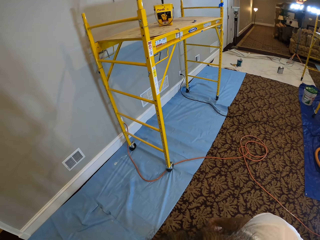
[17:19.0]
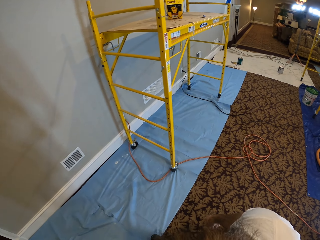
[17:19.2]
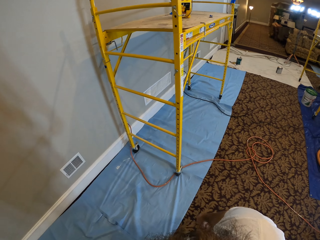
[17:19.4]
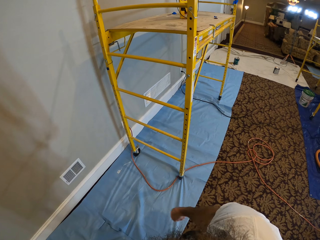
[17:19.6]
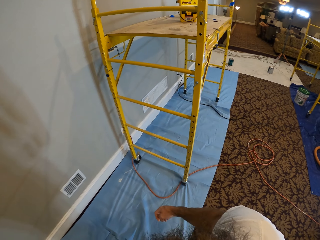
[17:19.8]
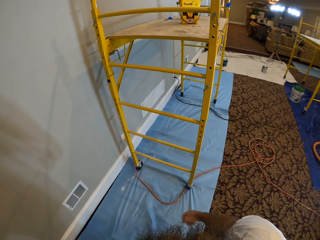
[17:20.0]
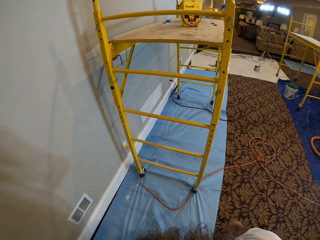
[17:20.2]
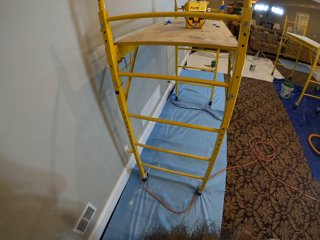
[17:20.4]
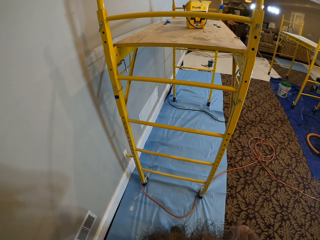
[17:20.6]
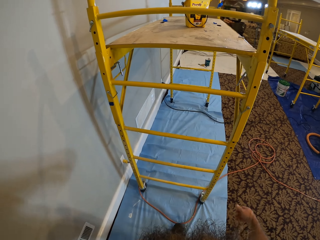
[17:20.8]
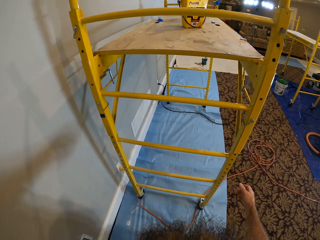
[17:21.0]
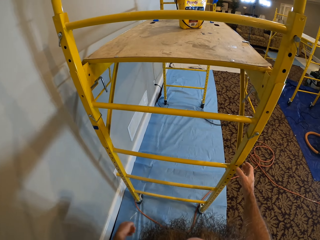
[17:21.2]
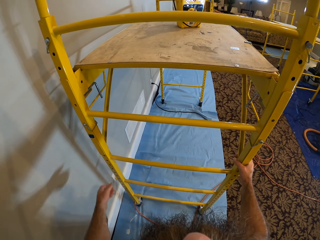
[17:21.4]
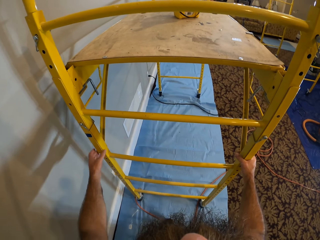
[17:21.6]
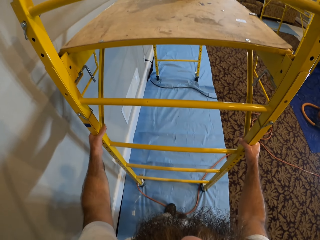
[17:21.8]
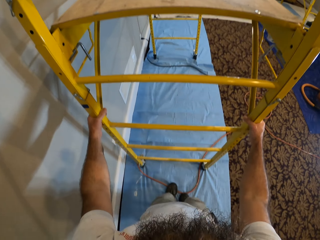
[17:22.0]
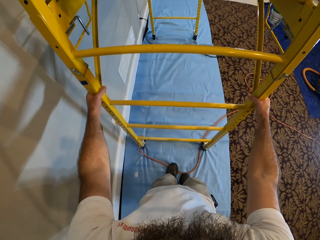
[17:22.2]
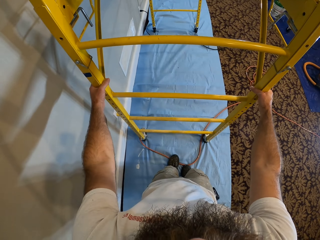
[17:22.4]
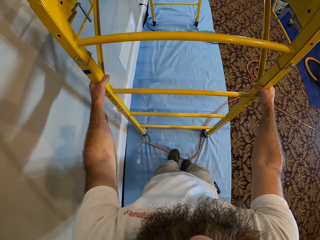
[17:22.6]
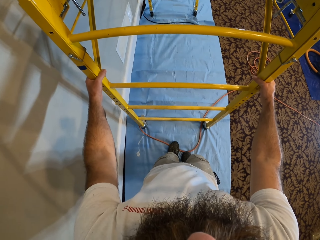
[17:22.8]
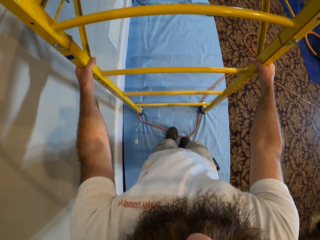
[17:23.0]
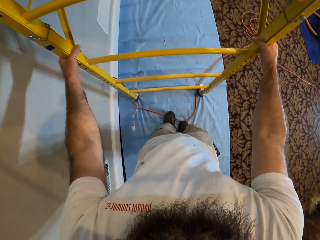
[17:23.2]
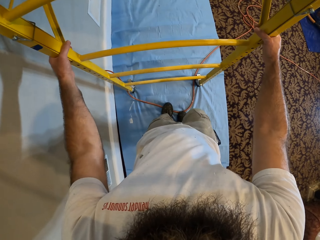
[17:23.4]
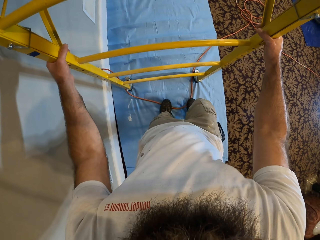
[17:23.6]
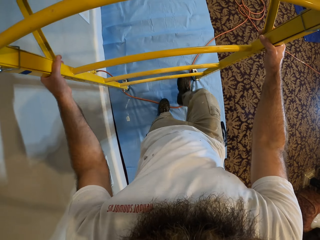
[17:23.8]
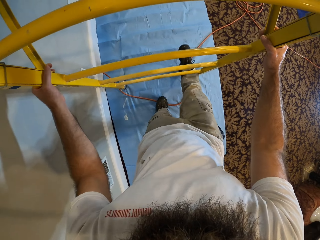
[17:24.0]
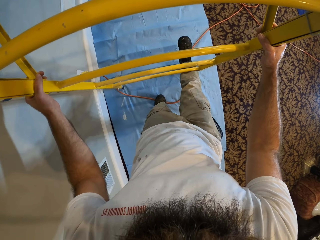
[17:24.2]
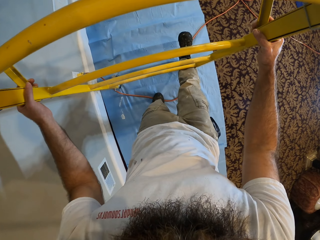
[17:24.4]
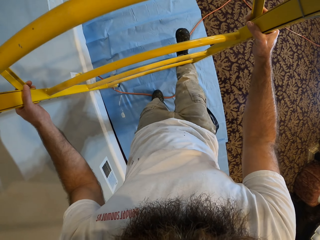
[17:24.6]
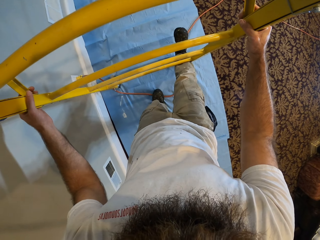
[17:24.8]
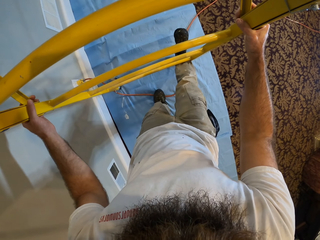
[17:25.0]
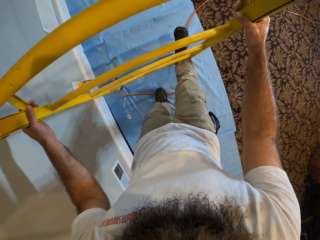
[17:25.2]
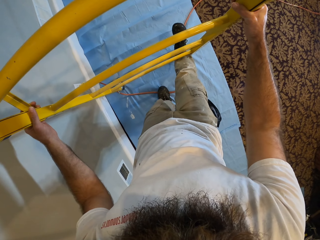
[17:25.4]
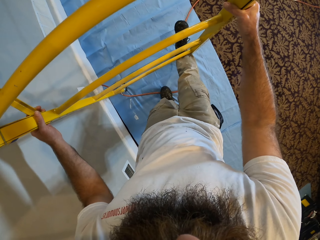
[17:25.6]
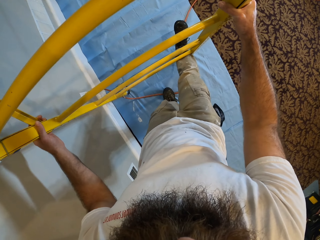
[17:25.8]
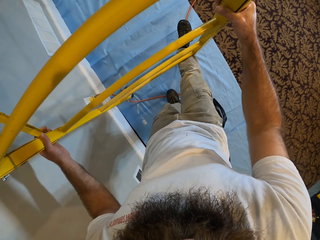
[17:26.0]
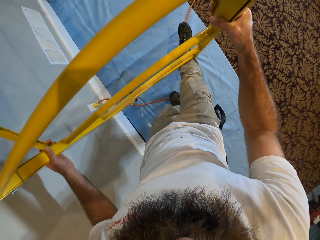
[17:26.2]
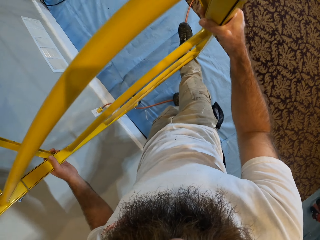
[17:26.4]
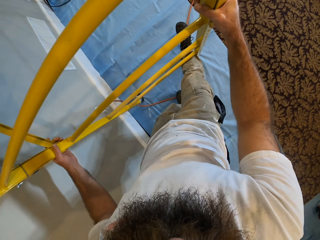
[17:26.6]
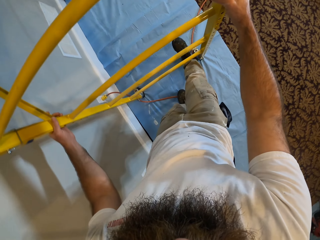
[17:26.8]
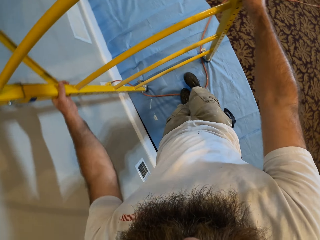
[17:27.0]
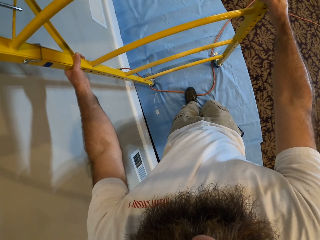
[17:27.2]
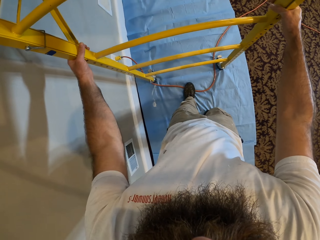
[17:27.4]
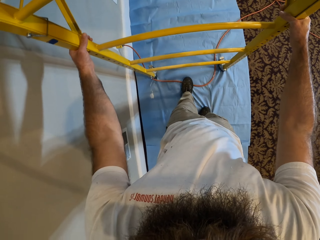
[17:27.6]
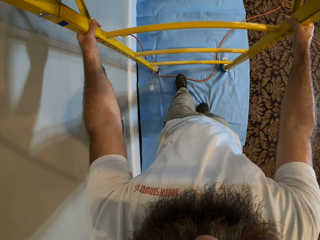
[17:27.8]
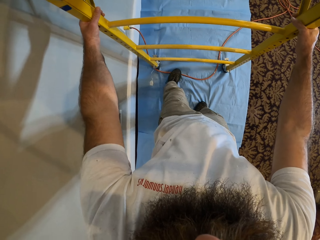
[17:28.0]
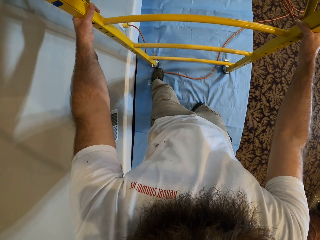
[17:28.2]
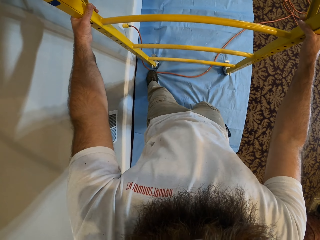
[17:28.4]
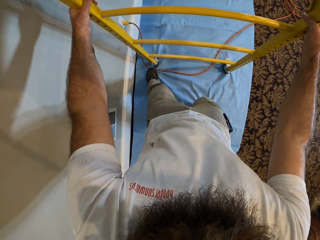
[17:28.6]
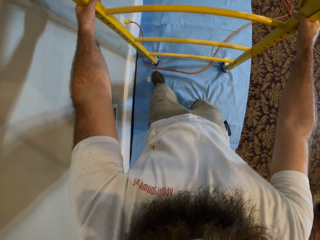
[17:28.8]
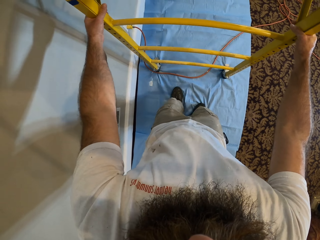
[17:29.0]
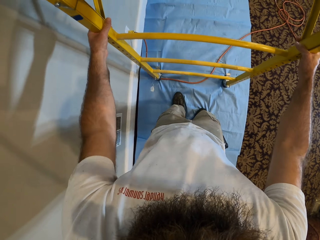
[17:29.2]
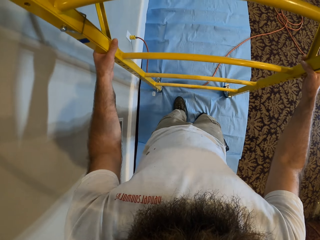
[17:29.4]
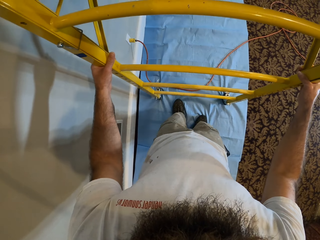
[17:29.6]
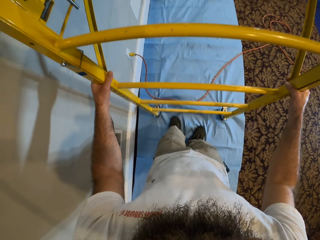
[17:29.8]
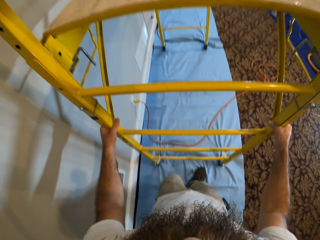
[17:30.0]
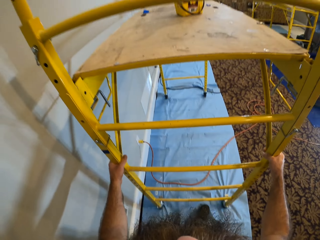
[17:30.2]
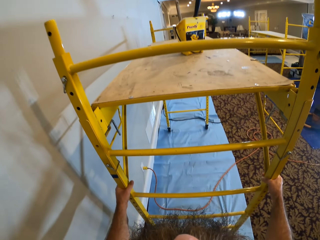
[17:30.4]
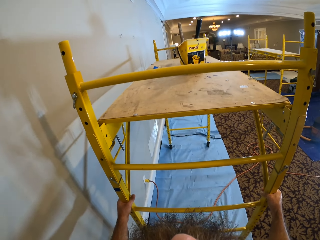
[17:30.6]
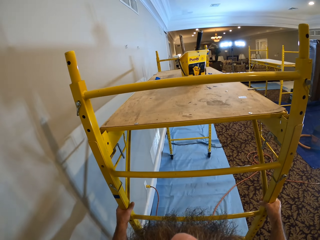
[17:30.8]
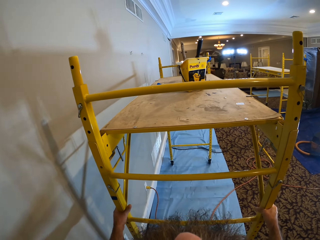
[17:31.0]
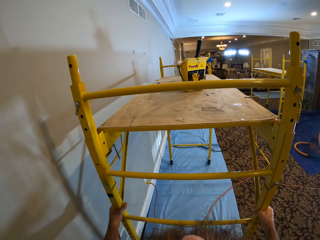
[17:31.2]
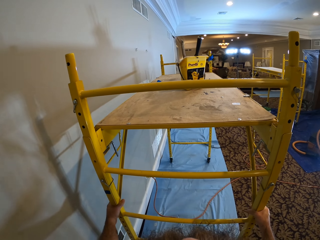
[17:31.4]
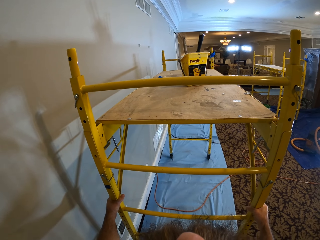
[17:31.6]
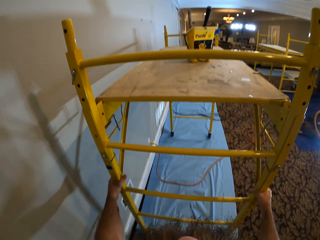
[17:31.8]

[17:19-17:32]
The camera wearer walks around. He holds the work platform with both hands. He kicks the lock of the work platform with his right leg. He adjusts a wire with his legs. He kicks the lock of the work platform with his left leg. He drags the work platform on the floor with both hands.

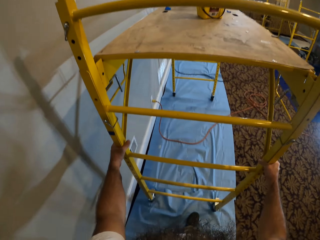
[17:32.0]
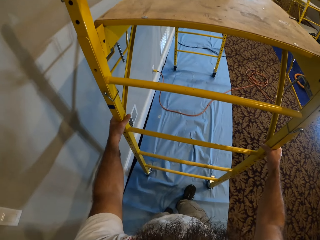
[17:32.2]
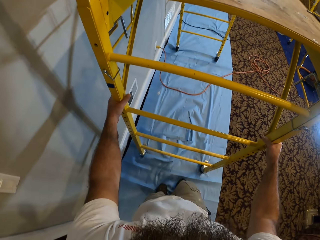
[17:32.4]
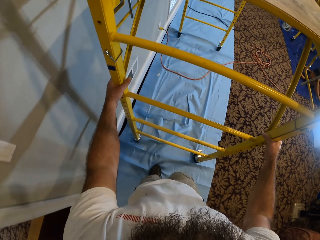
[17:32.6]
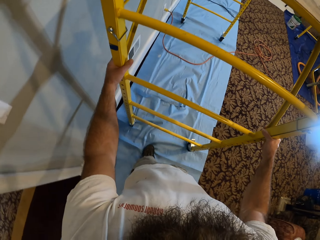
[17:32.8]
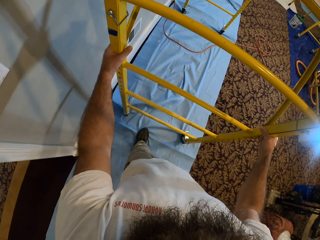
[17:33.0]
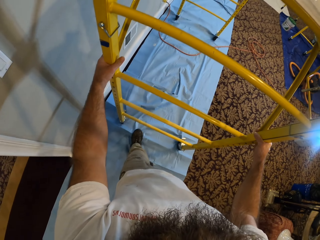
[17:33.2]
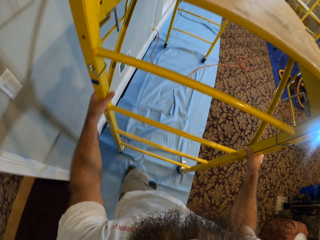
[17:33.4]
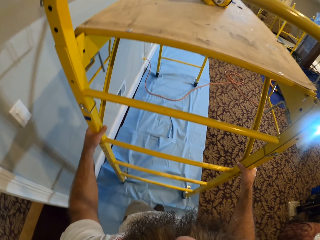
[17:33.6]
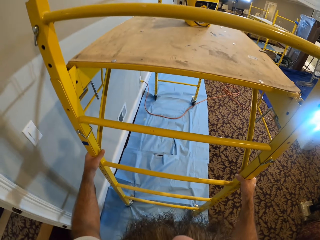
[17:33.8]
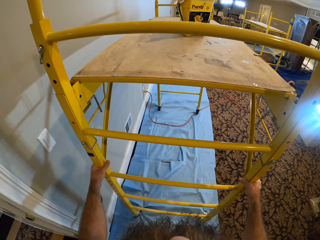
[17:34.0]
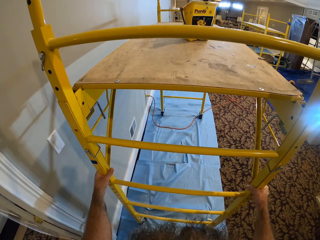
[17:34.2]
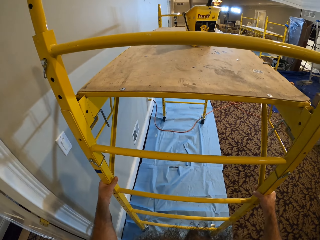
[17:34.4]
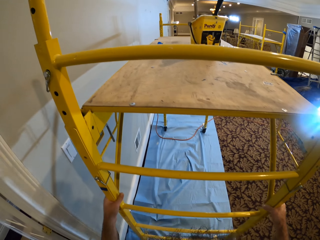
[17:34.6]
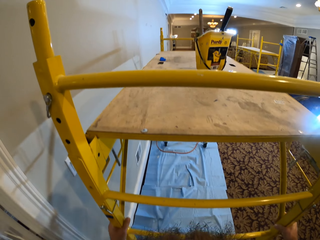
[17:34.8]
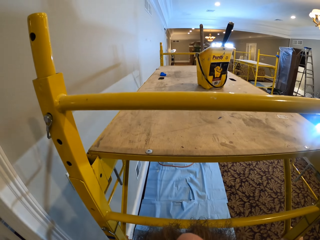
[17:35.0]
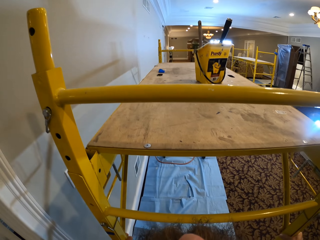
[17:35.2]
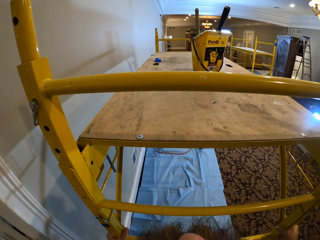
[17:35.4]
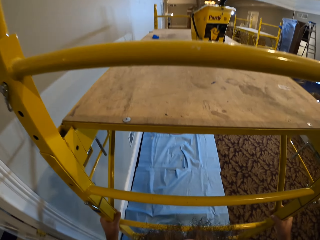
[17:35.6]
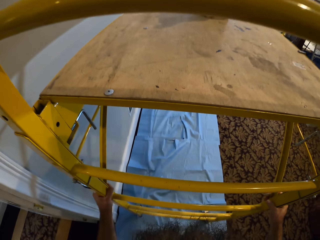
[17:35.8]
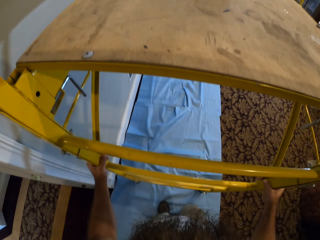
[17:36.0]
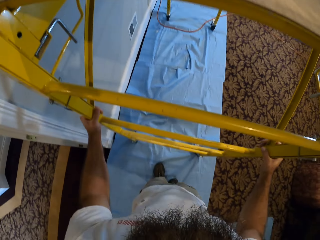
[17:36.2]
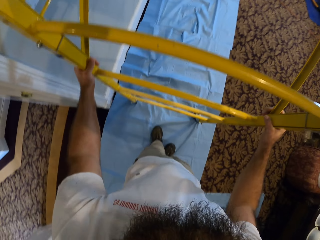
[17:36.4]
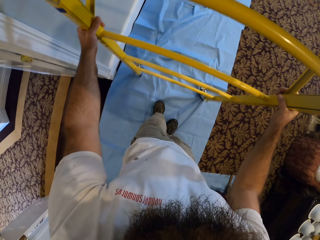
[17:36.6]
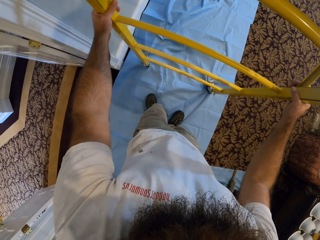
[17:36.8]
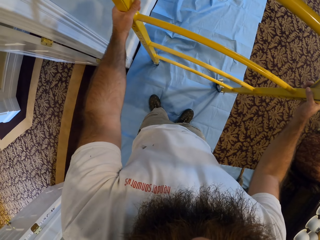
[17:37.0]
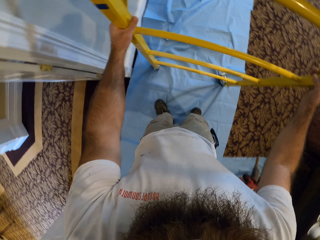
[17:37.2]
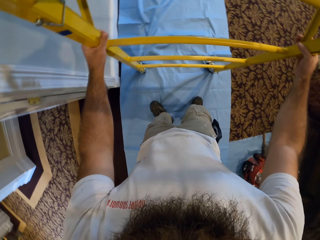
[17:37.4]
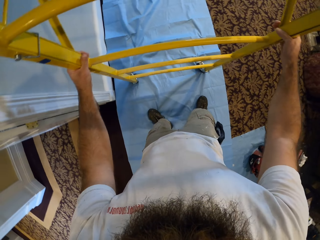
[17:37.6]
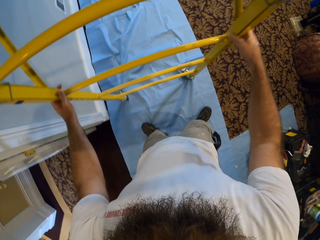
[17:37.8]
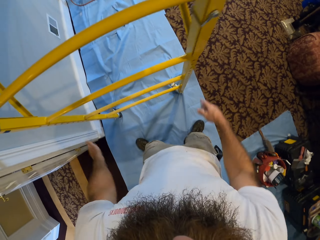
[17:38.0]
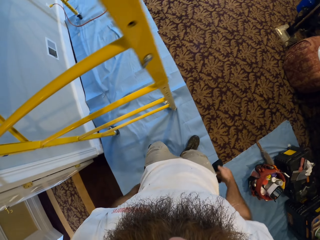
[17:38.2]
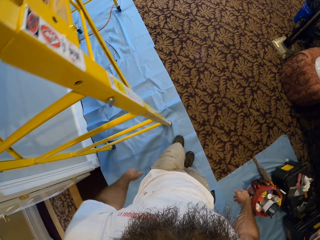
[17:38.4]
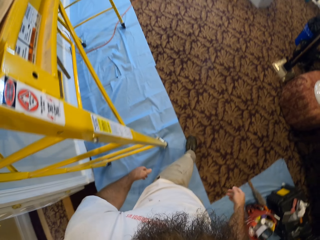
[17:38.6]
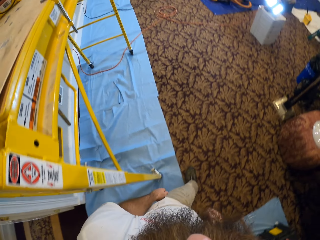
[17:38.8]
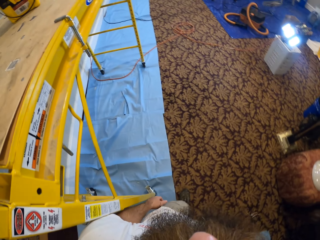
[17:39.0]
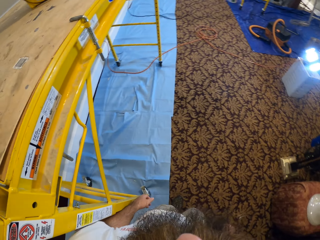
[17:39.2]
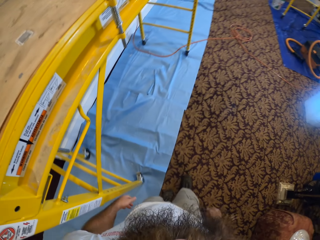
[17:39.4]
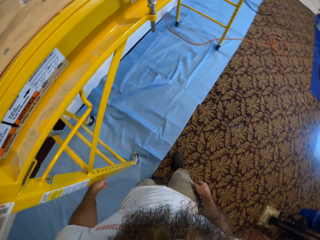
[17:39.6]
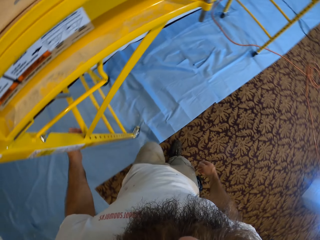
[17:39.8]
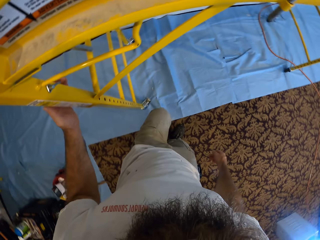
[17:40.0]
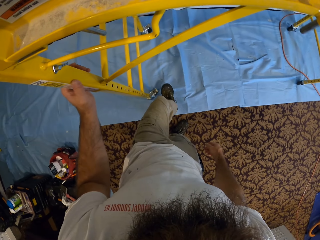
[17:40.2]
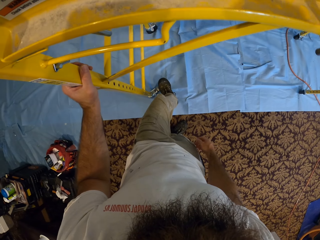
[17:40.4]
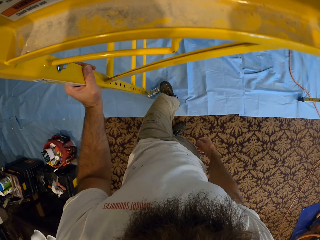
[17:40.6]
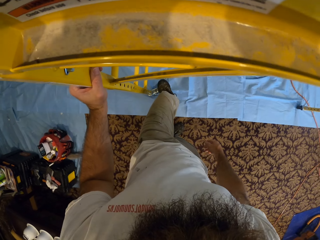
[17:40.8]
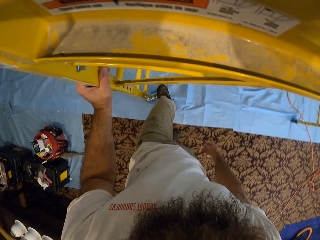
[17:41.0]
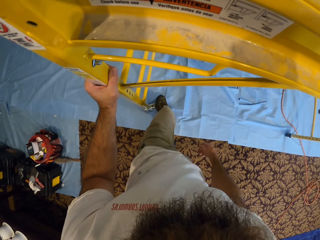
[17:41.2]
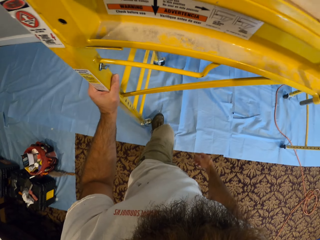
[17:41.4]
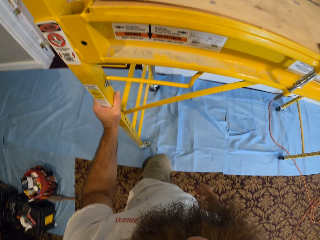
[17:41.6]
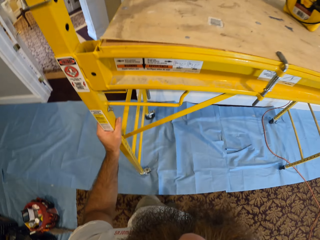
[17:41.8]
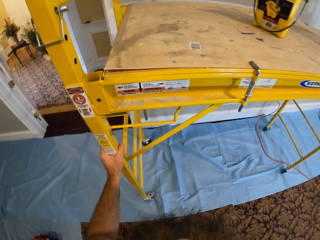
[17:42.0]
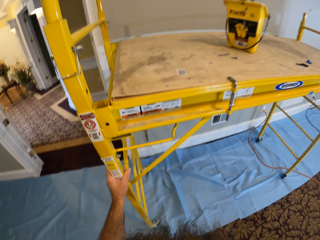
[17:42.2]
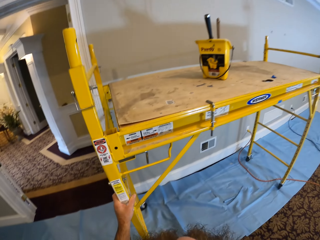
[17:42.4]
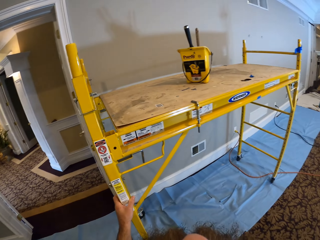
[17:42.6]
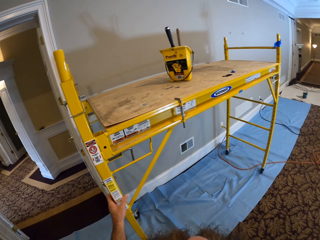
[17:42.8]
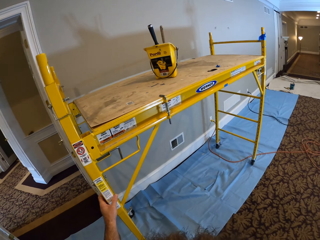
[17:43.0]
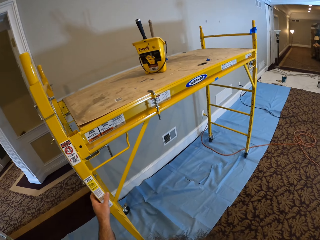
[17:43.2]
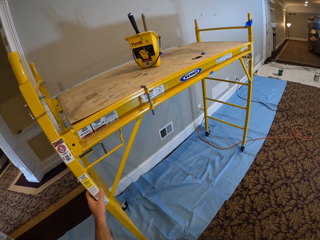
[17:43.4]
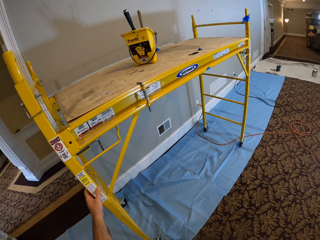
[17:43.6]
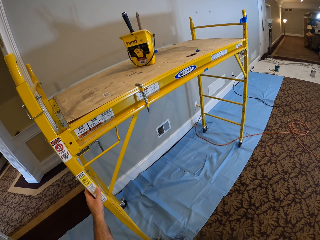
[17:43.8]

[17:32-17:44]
The camera wearer pulls a painting platform. They walk around. They kick the lock of the work platform with the left leg. They step on a wheel.
